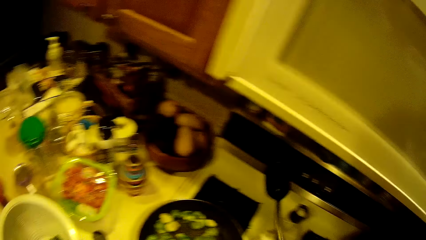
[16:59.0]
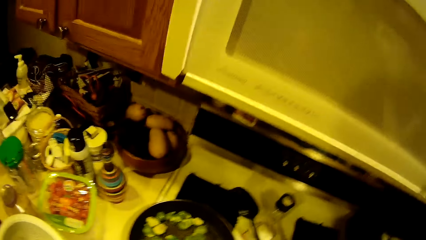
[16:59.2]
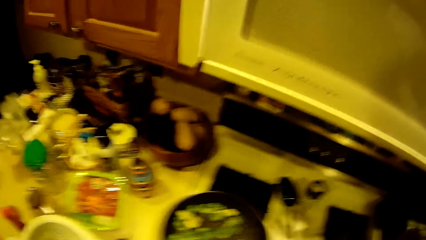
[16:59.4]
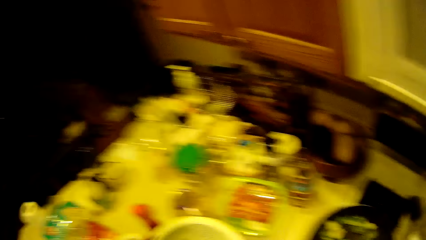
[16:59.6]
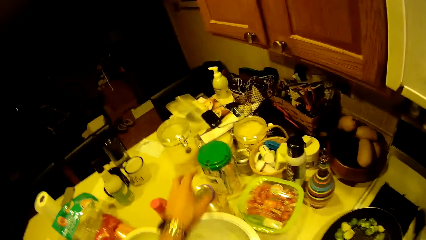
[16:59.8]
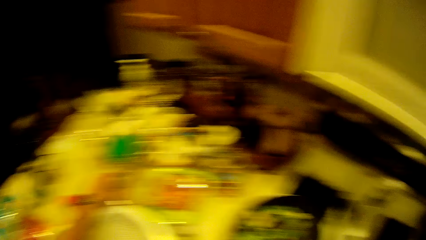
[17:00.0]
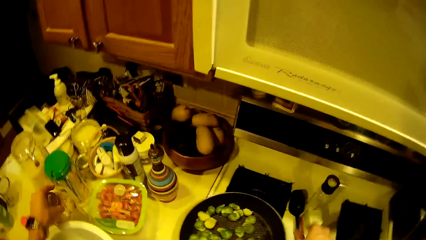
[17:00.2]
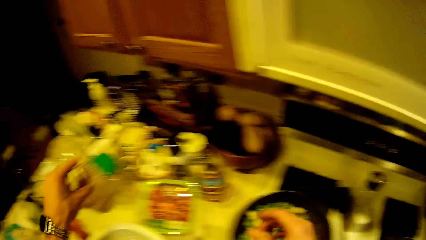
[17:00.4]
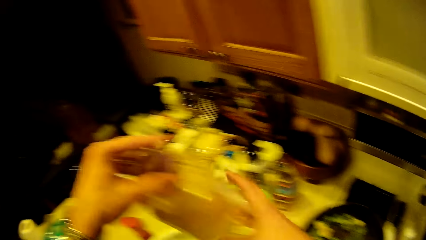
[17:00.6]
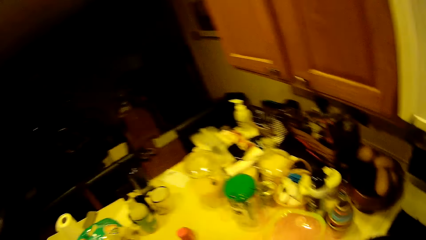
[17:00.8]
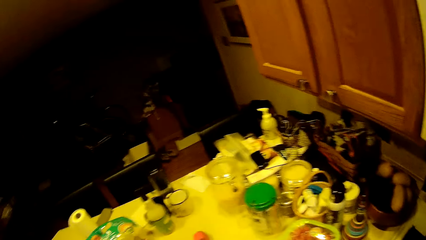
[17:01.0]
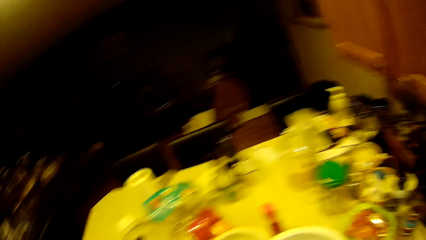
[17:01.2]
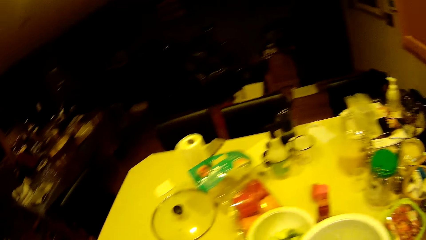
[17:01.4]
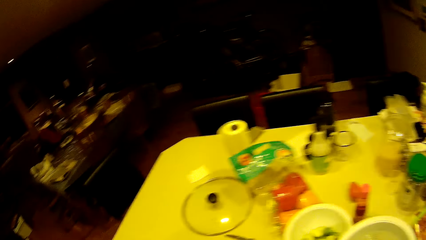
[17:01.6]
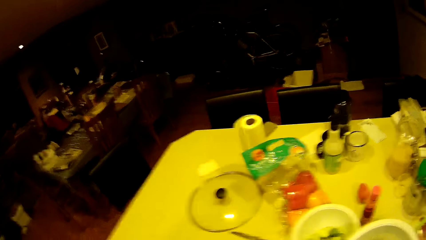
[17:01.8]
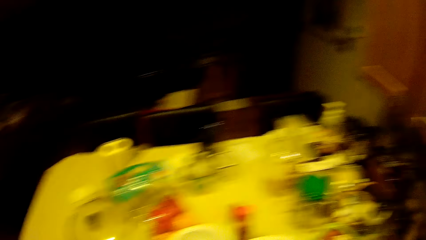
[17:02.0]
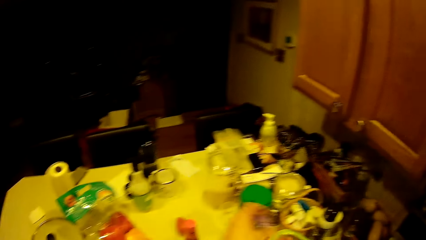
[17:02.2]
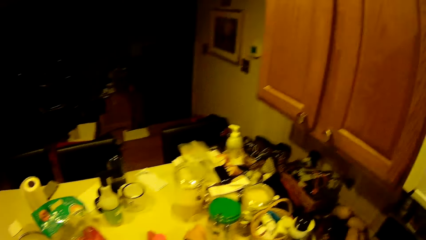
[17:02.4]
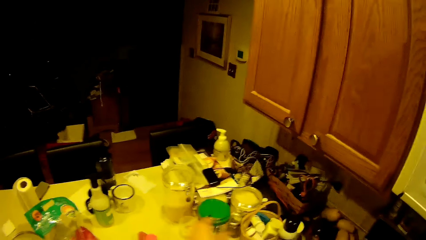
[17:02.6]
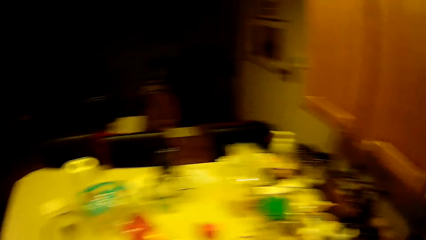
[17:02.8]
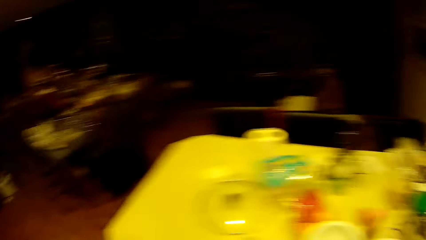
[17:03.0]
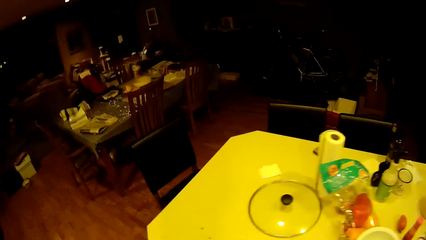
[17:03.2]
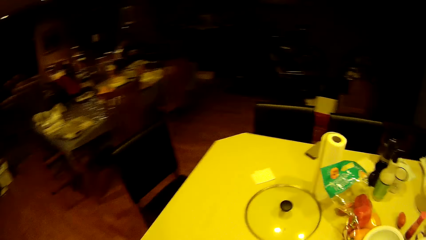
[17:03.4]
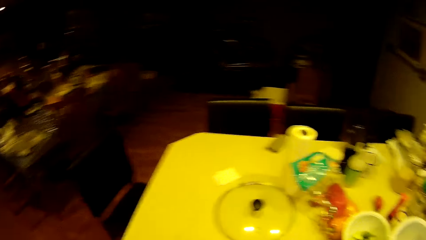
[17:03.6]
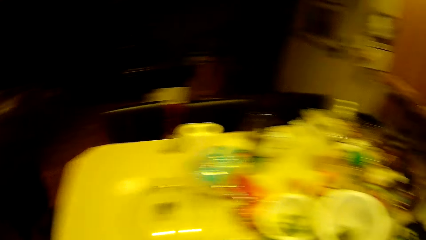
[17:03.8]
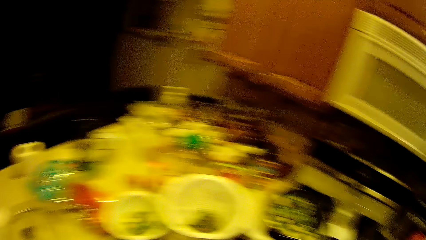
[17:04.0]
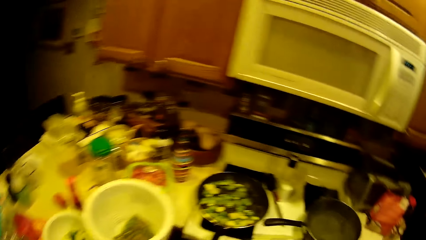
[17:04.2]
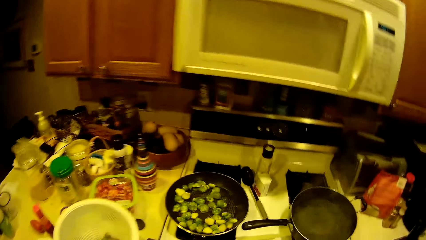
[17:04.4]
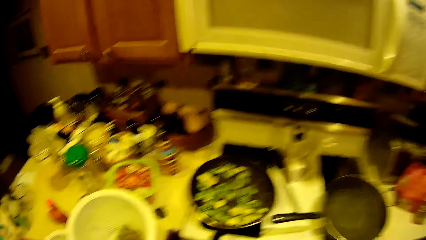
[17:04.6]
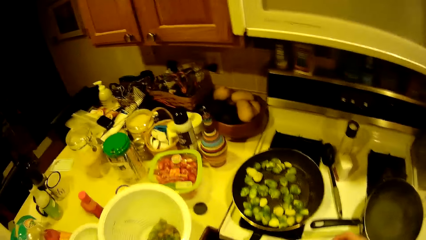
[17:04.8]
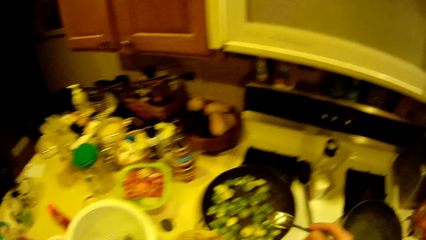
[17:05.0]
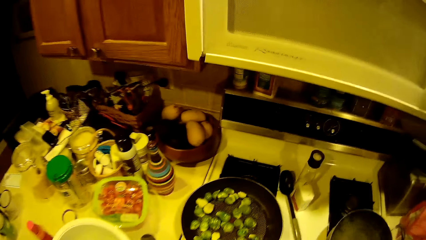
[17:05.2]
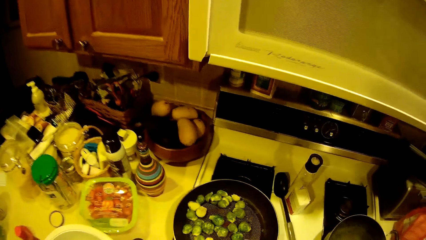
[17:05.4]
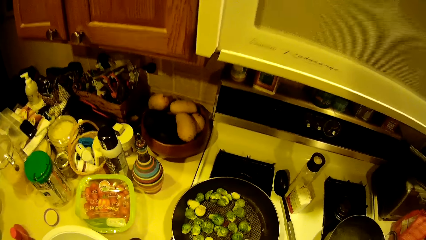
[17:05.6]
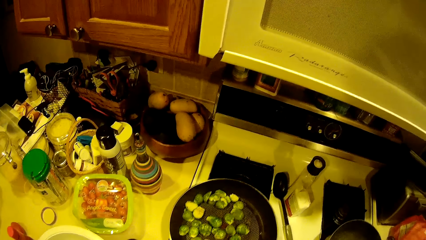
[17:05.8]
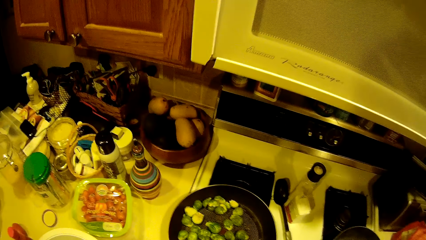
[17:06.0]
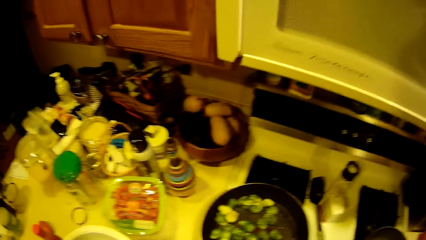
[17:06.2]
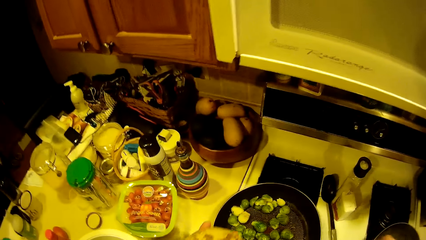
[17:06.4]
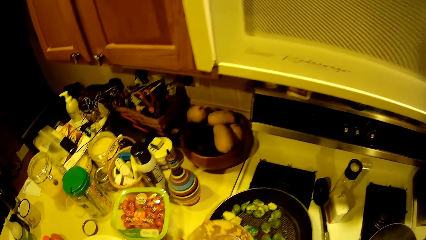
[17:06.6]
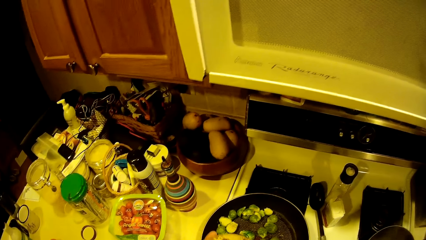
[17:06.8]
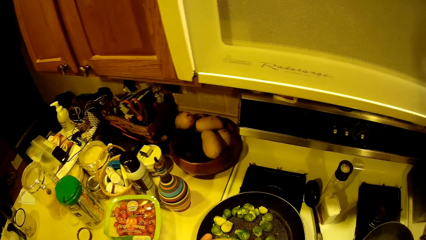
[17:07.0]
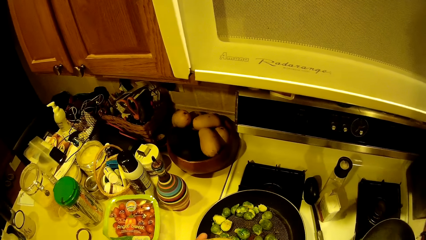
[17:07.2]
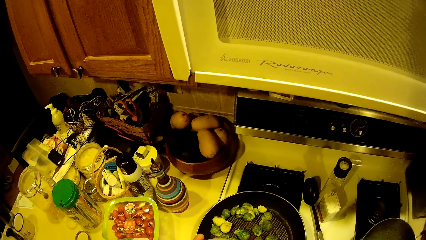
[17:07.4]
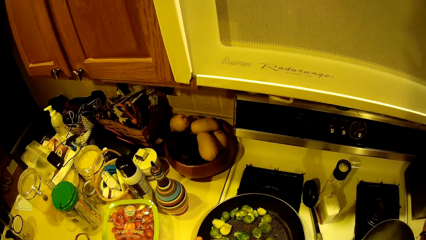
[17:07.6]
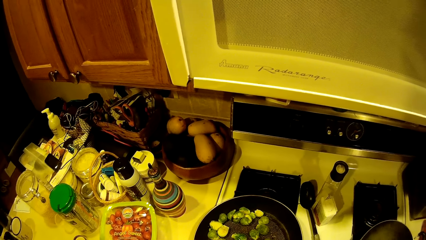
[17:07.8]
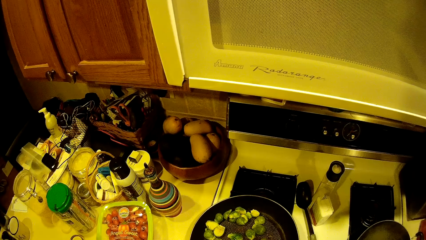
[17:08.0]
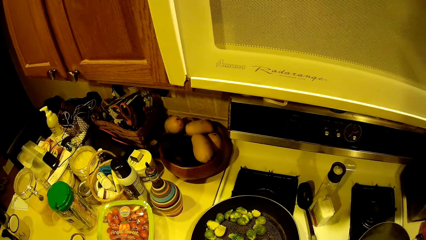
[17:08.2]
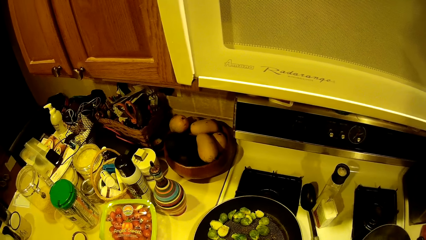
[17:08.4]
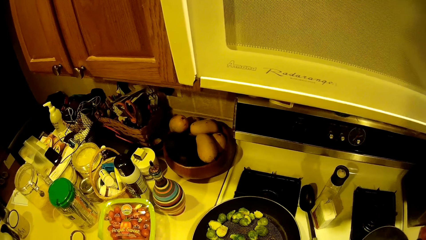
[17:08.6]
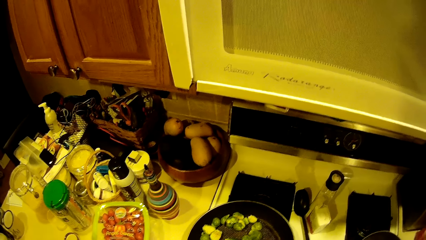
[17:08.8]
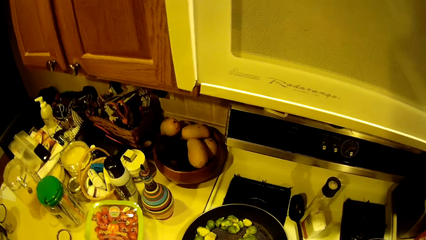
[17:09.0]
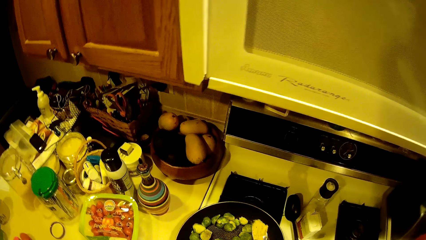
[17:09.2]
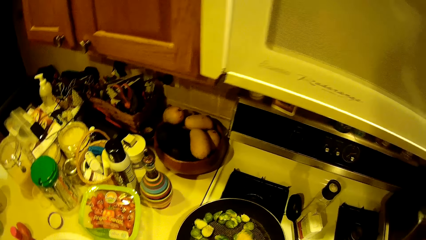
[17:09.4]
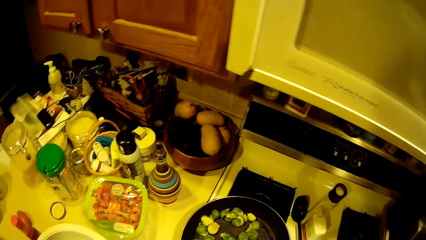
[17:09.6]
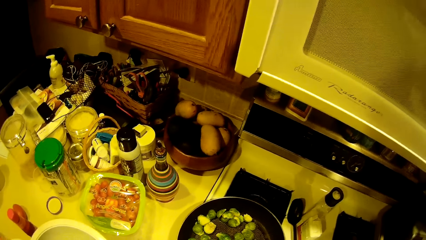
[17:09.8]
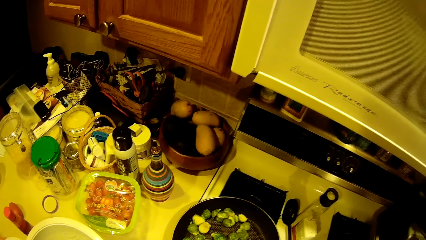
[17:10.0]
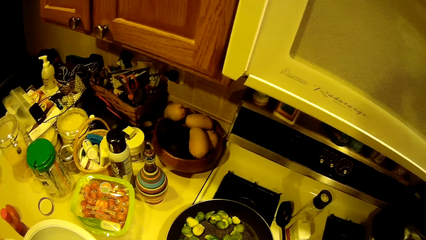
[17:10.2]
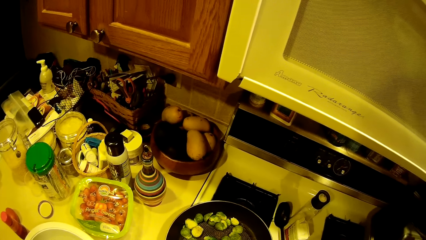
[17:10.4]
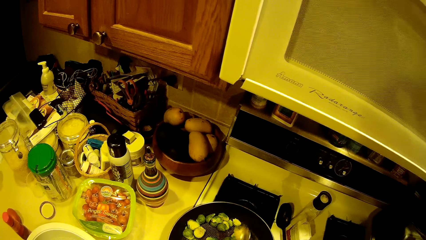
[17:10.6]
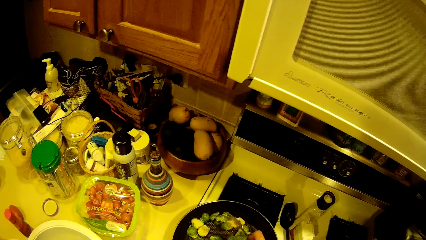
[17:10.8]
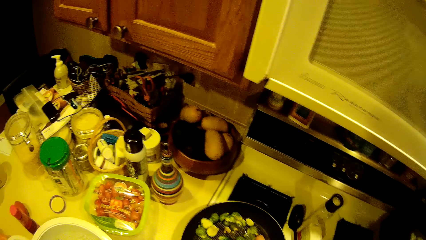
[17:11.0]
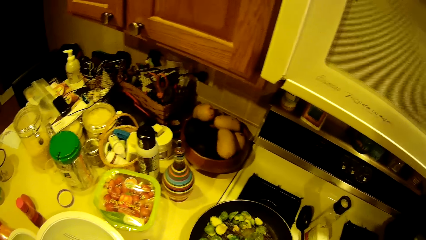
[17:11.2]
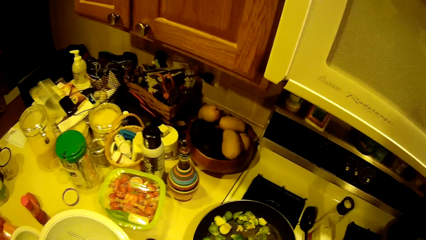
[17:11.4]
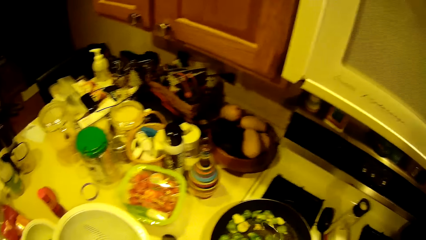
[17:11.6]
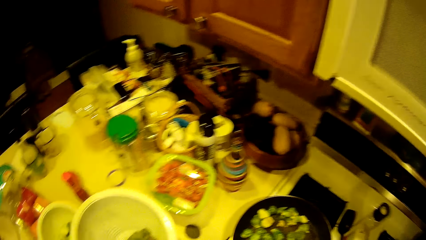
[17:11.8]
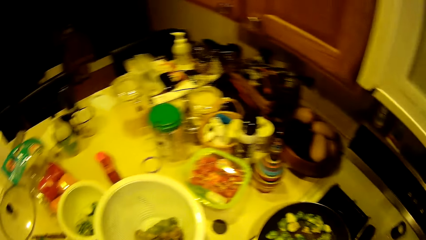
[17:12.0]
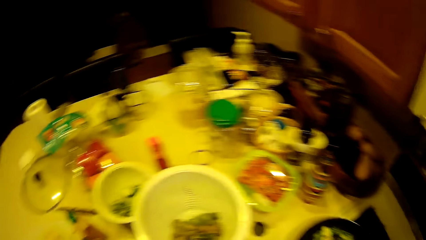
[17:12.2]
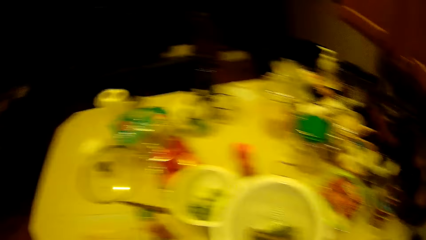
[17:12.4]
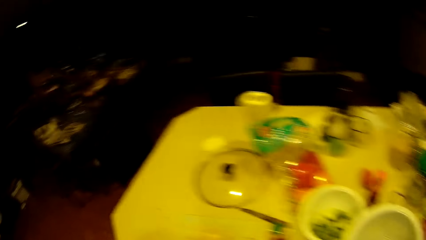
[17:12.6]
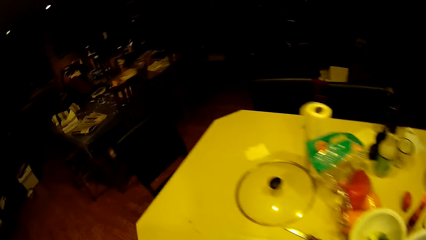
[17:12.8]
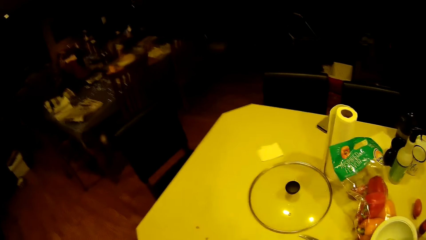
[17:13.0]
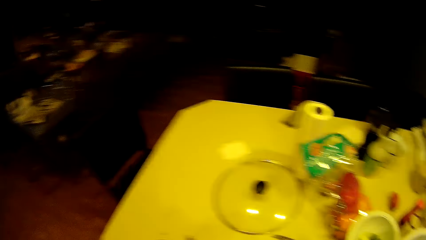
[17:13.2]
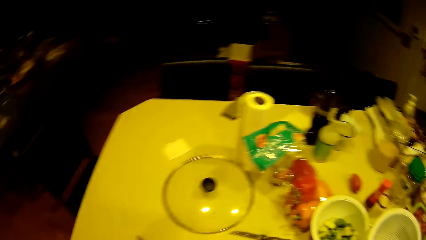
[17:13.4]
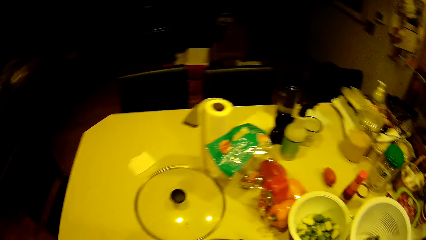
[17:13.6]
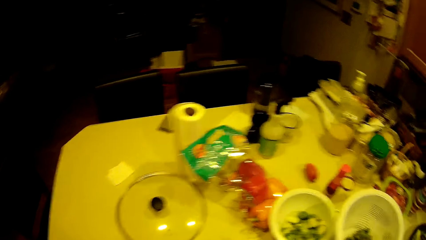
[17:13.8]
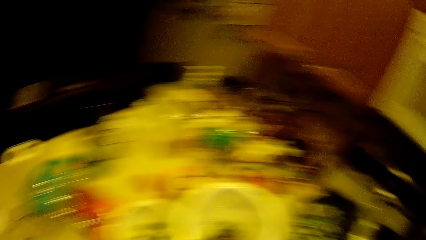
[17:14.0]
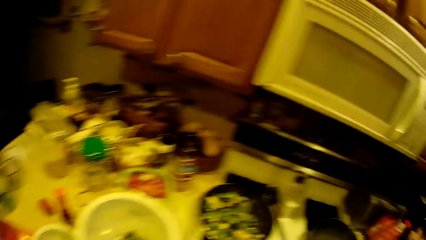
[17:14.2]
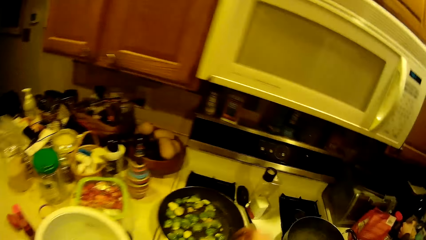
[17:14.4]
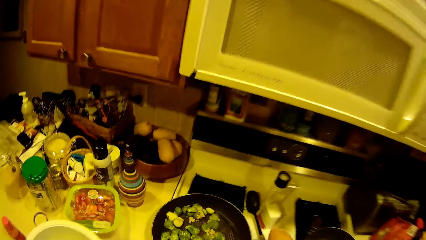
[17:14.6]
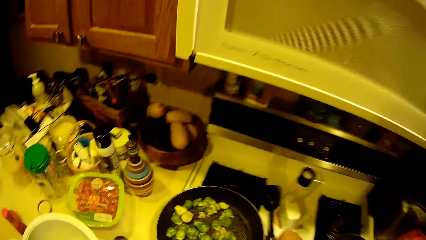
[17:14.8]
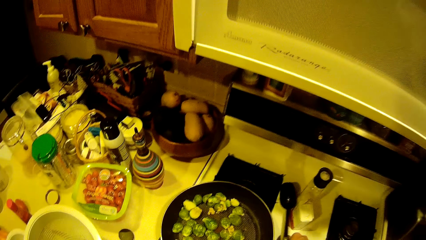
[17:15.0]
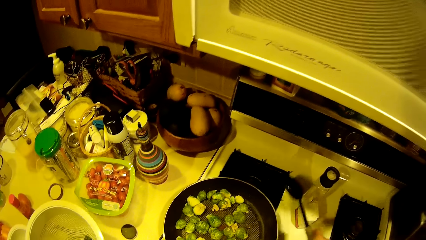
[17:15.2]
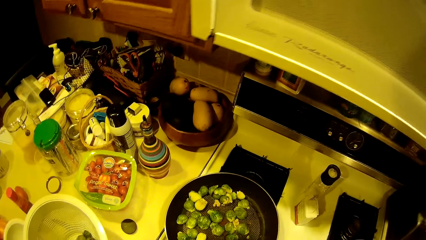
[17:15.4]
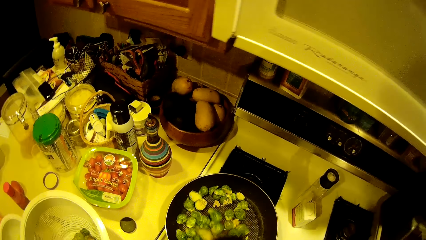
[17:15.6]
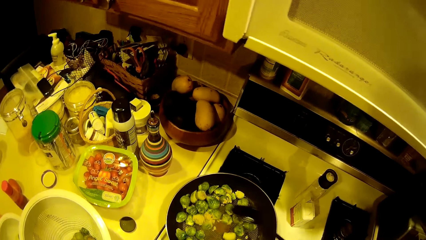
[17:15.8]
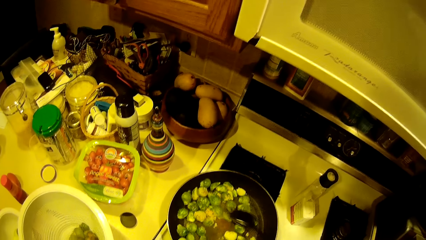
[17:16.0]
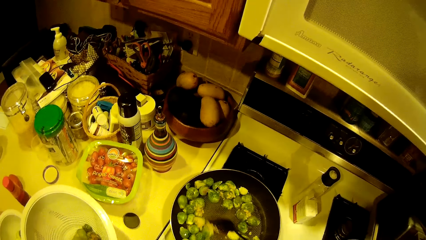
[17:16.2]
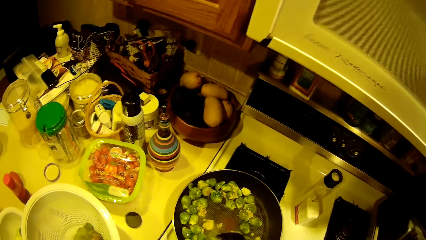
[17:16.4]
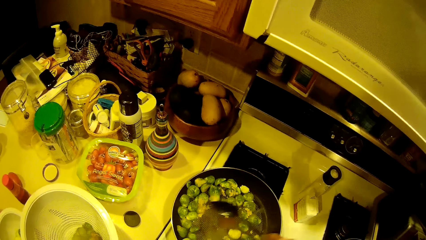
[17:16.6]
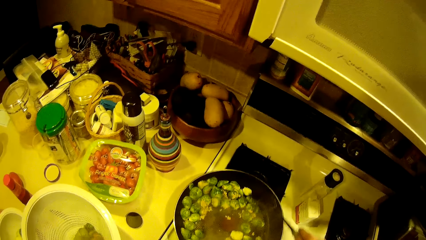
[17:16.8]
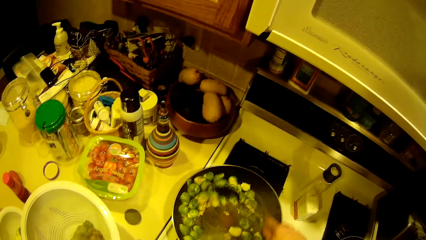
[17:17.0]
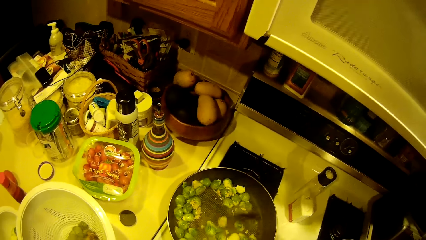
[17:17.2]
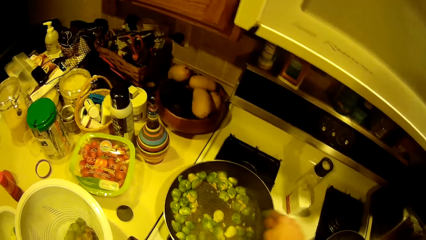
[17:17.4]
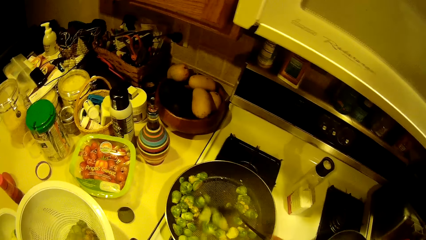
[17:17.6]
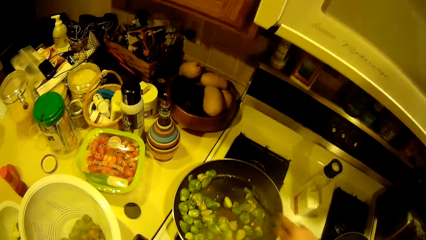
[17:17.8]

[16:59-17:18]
The camera wearer drops the spoon on the worktop and takes another container from the table with the left hand. A person picks an ingredient from the table. The camera wearer spreads seasoning on the garden egg from the container with a tablespoon. The person applies the ingredient on the pan. The camera wearer takes the spoon from the worktop. The person picks up the spoon from the table. The camera wearer stirs the garden egg in the fry pan with the spoon. The person stirs food on the pan.
